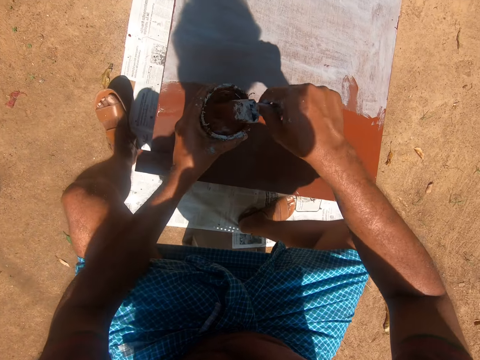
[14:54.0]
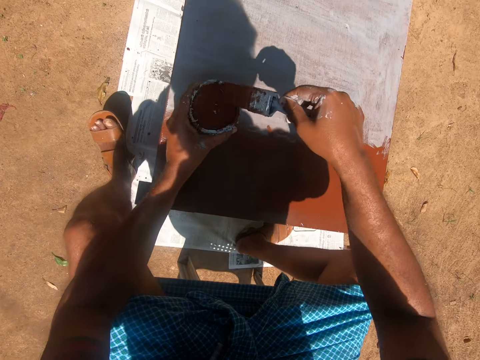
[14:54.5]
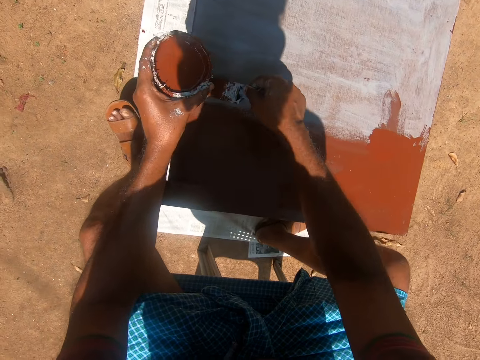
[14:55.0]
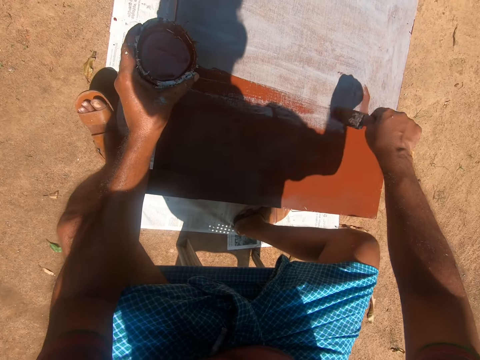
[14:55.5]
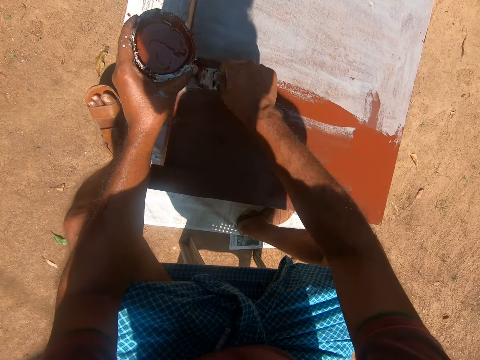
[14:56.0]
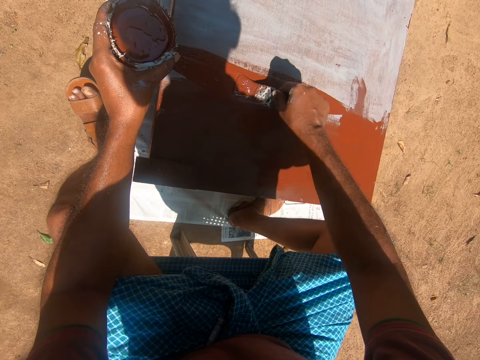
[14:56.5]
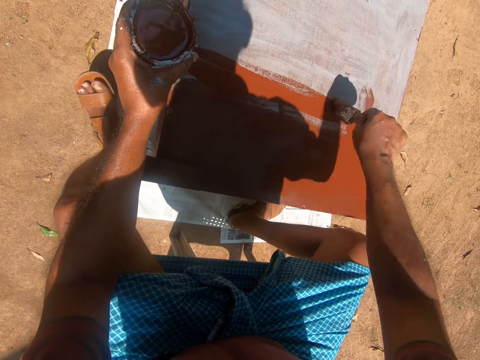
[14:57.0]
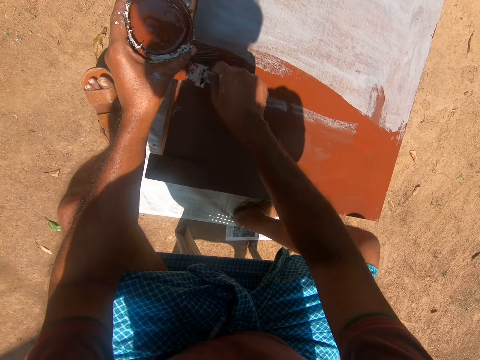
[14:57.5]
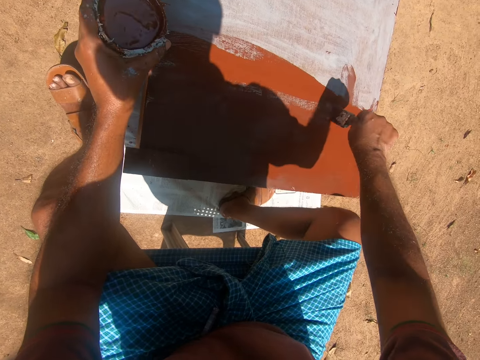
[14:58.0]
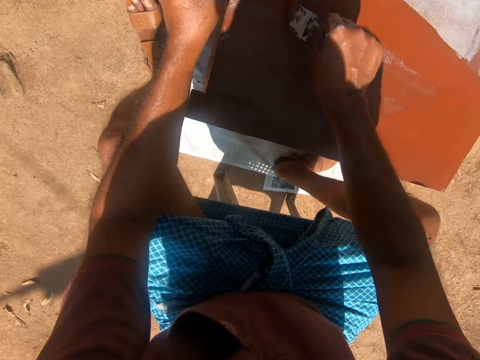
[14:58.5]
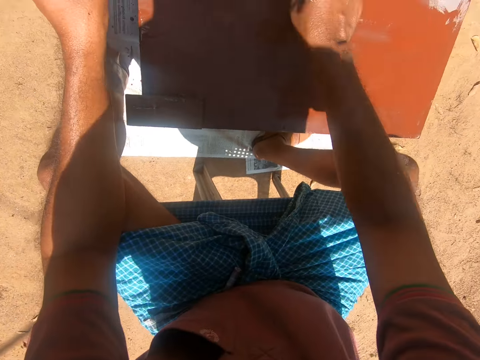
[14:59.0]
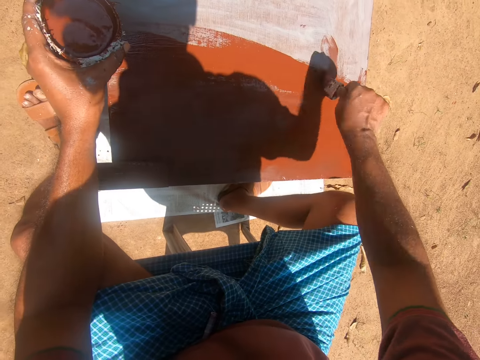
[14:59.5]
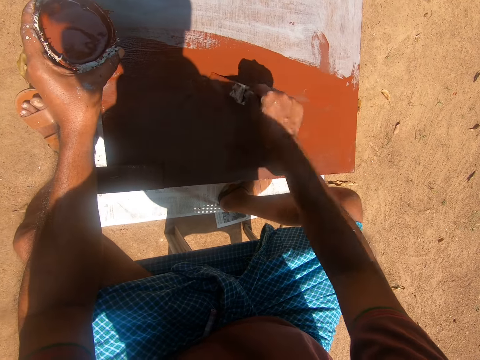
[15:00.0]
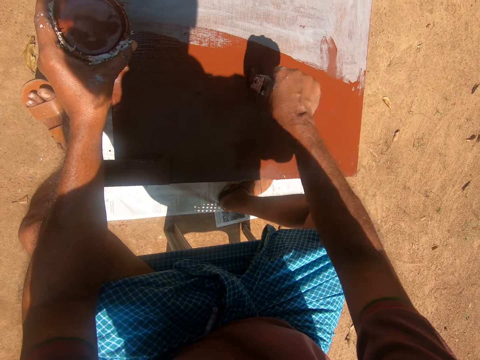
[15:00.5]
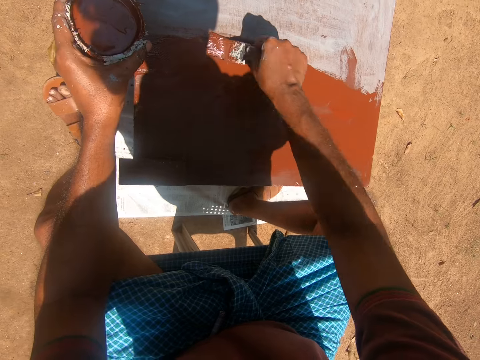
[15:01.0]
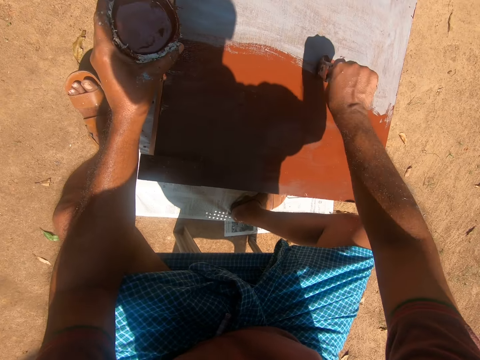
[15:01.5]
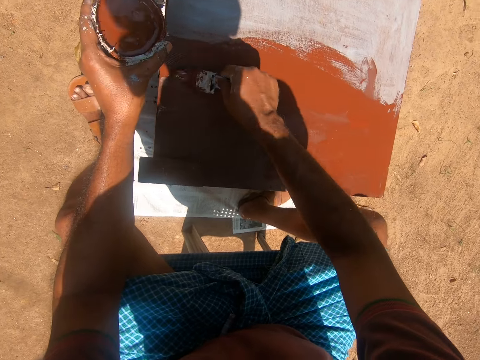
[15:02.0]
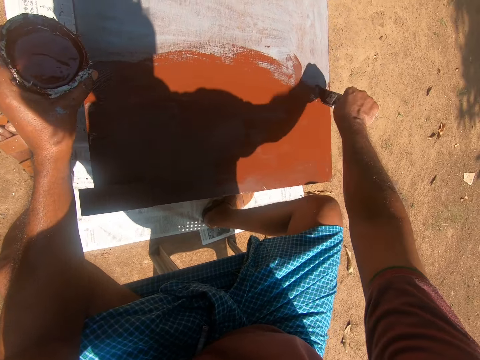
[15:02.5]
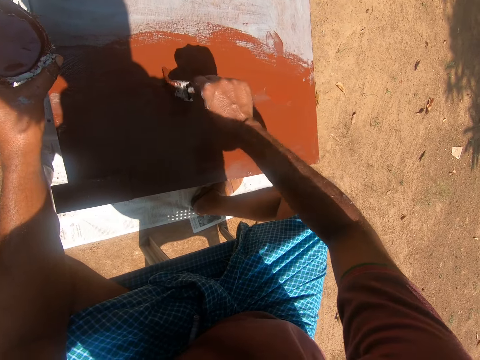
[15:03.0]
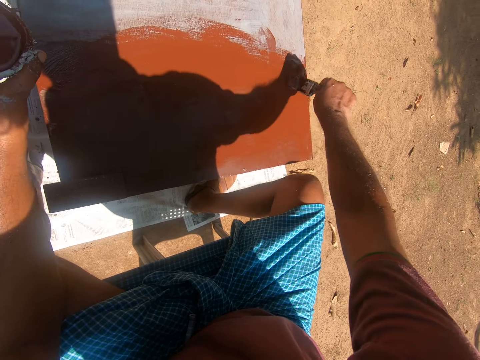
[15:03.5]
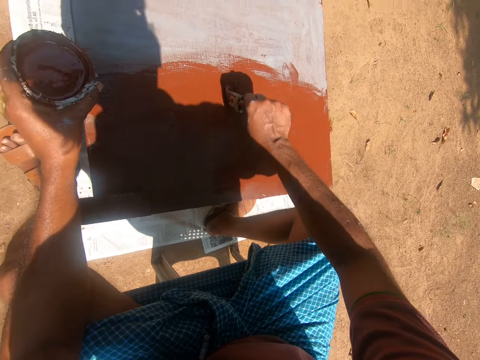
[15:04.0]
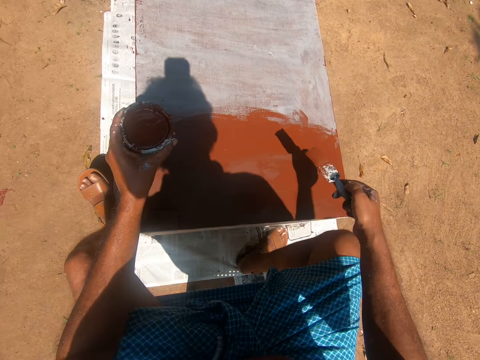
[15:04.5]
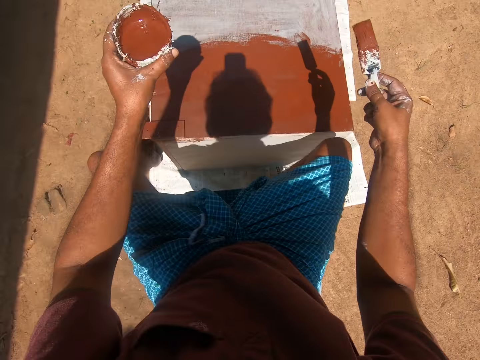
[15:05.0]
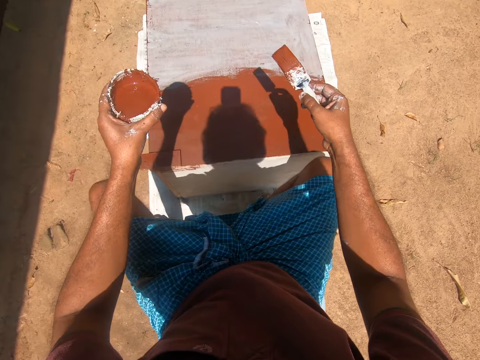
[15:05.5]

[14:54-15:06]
The camera wearer dips the paint brush into the container of paint. They paint the cupboard with the paint brush.

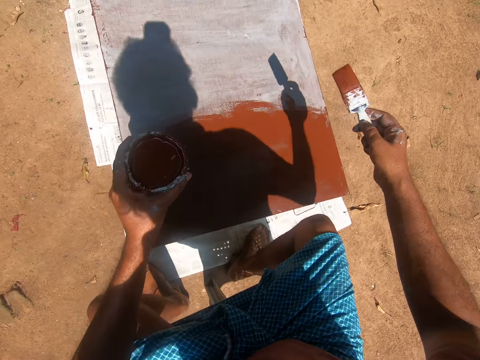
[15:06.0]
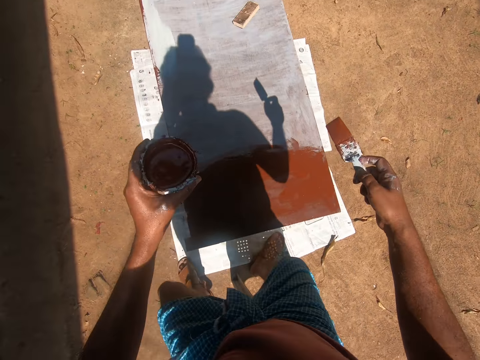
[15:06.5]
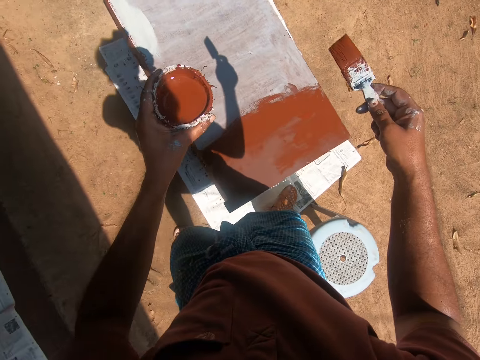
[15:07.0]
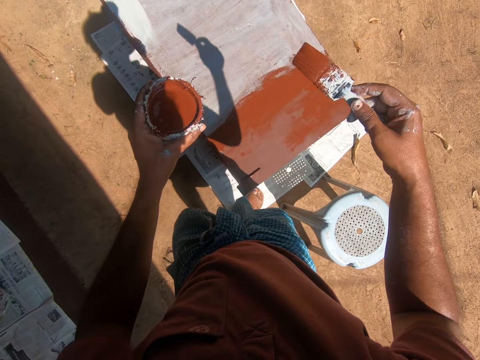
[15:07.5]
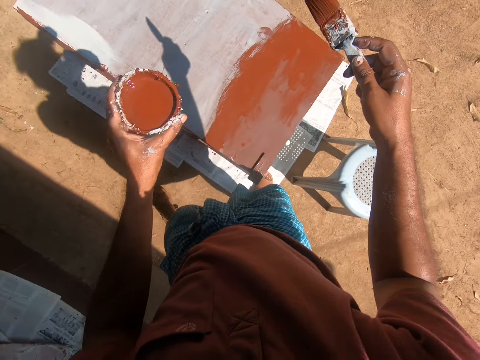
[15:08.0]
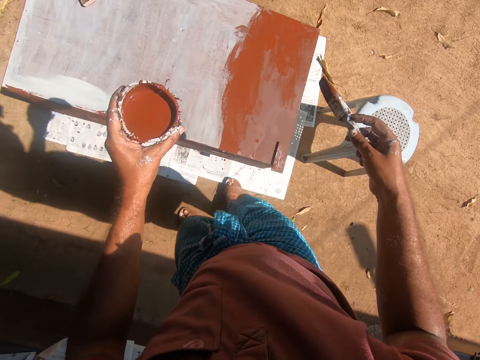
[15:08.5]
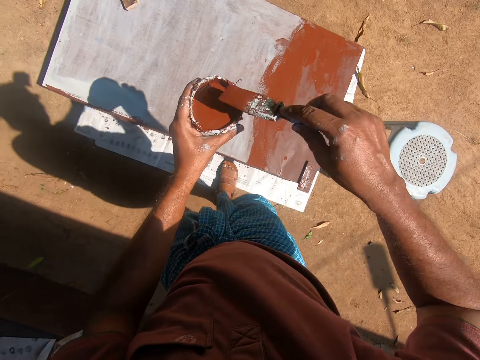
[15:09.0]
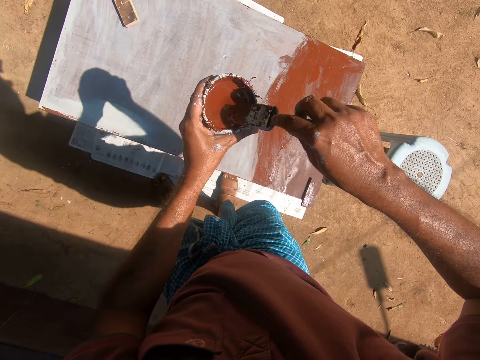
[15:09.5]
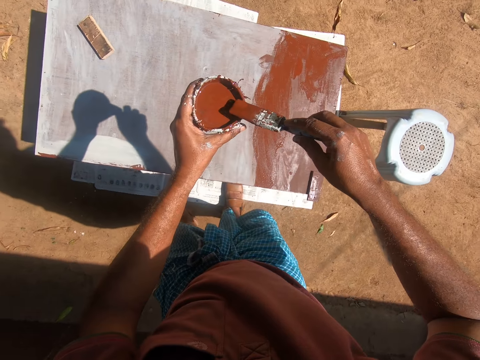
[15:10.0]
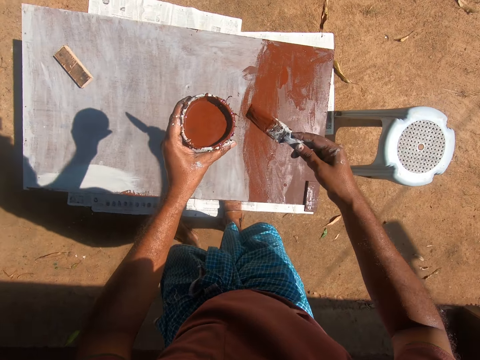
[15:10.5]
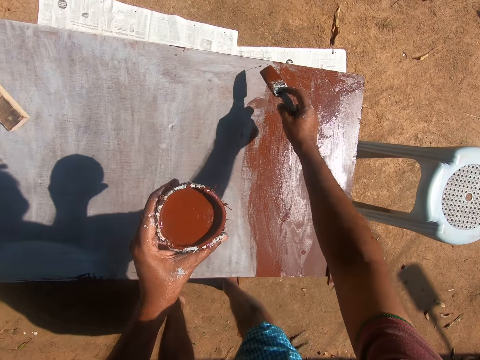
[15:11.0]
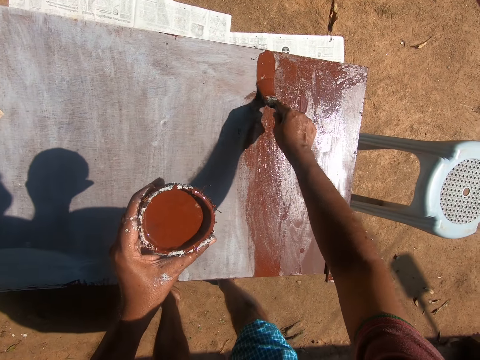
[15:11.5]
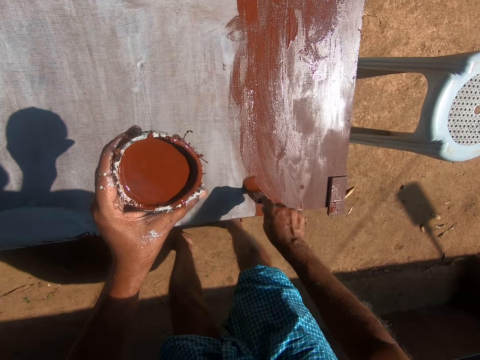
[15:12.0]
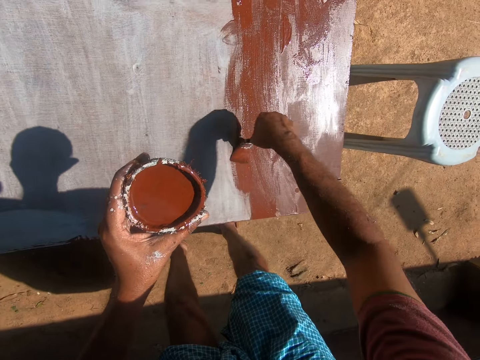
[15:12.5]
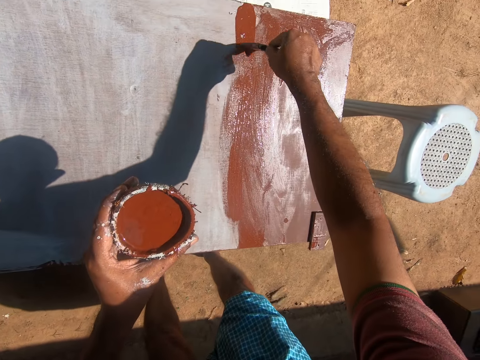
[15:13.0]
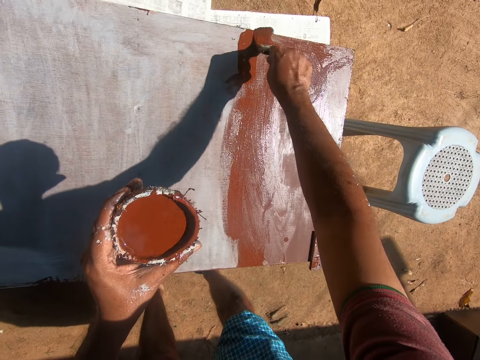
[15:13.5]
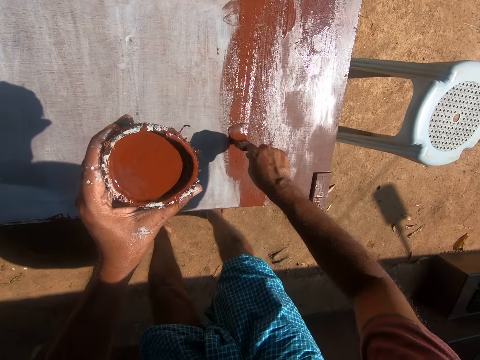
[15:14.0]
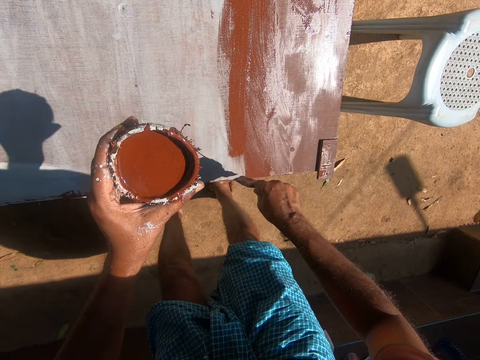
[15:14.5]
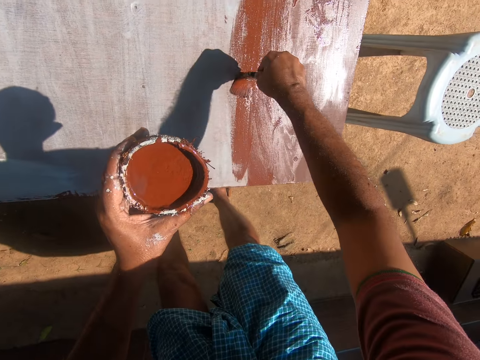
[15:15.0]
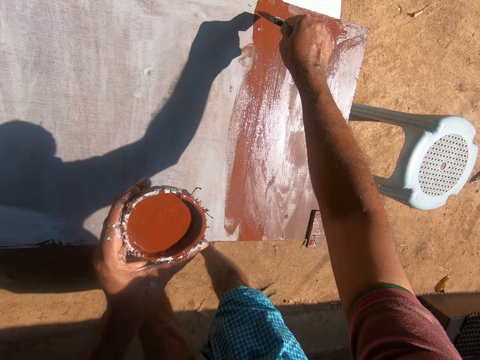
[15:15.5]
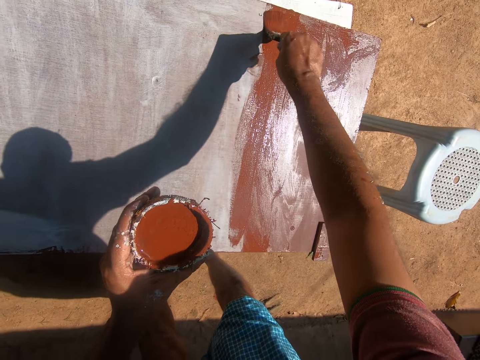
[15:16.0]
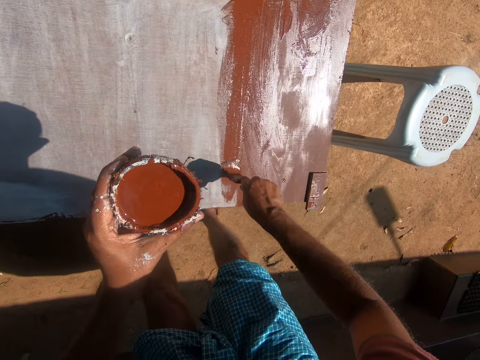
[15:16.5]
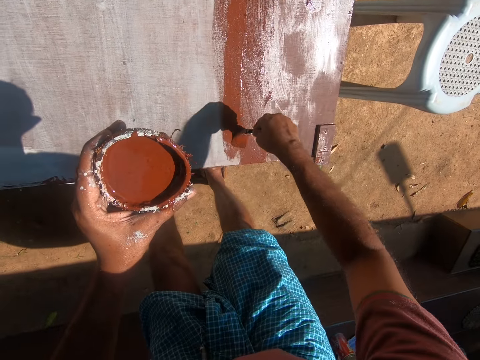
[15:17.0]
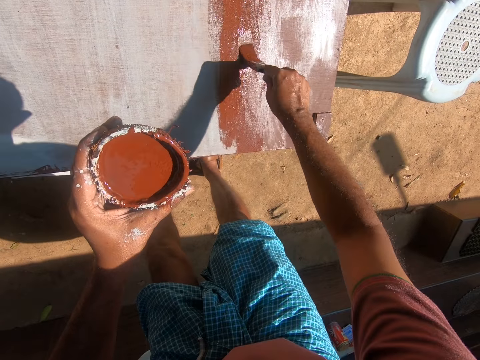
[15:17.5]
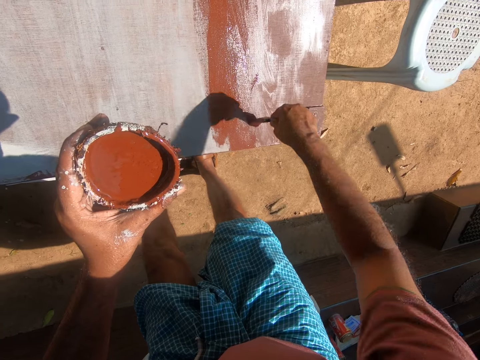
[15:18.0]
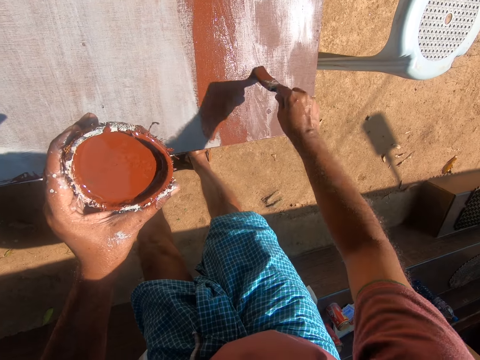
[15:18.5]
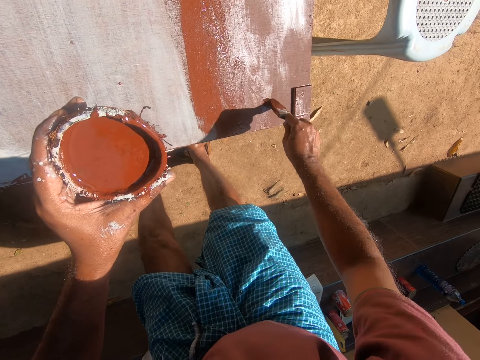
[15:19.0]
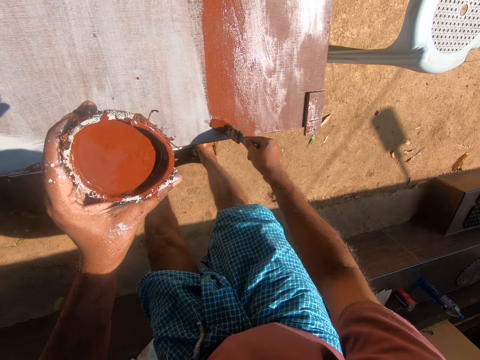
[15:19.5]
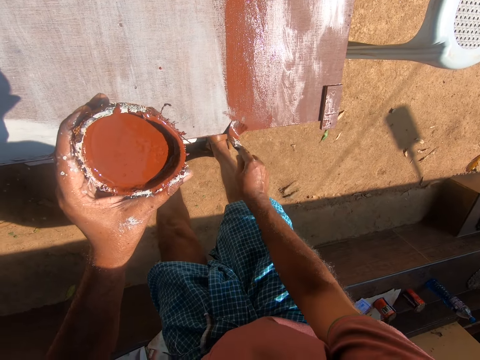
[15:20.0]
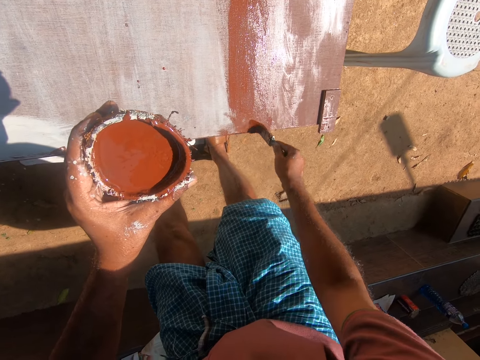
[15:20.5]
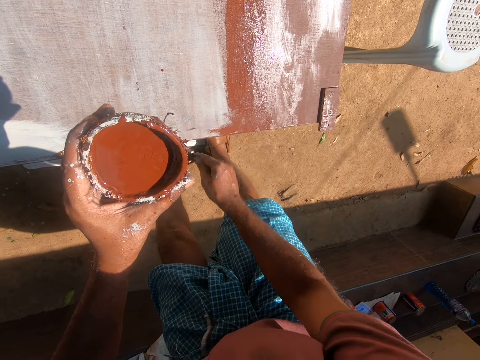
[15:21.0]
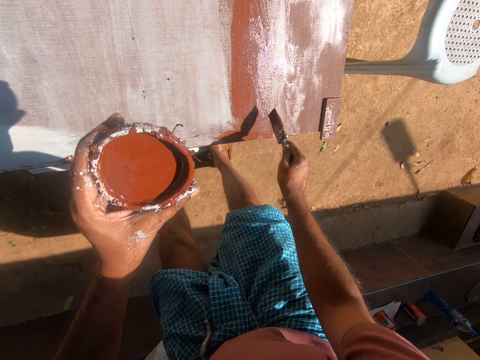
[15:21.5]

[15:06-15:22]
The camera wearer stands upright. They move around. They dip the paint brush into the container of paint. They paint the cupboard with the paint brush.
